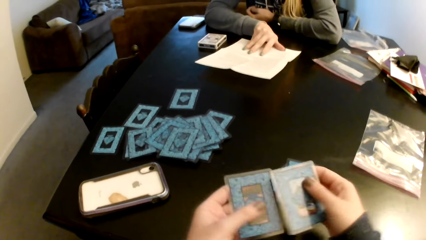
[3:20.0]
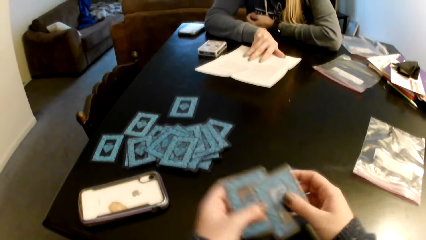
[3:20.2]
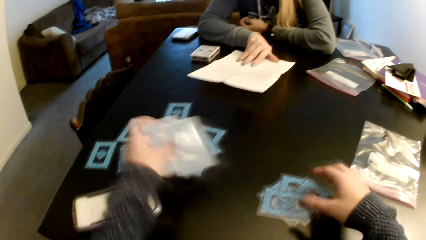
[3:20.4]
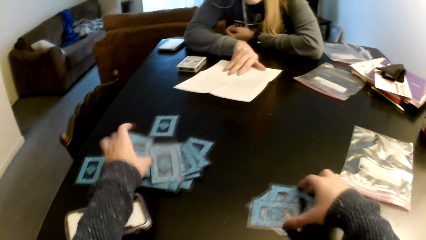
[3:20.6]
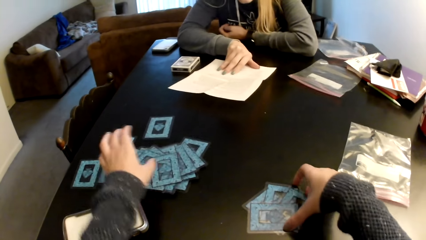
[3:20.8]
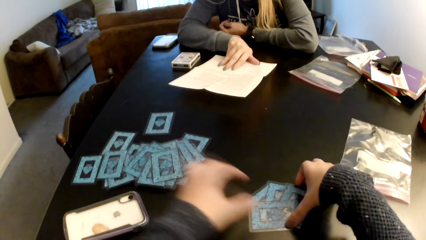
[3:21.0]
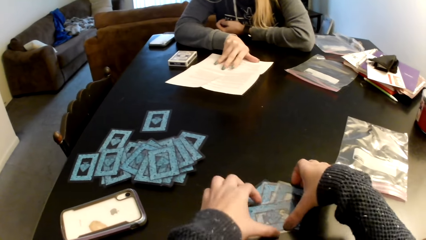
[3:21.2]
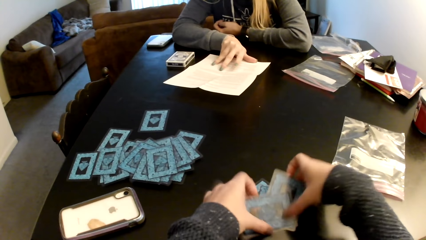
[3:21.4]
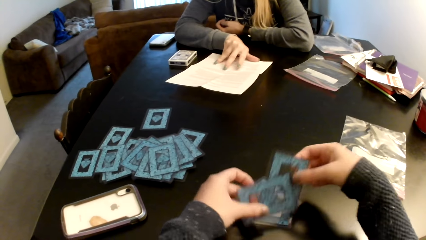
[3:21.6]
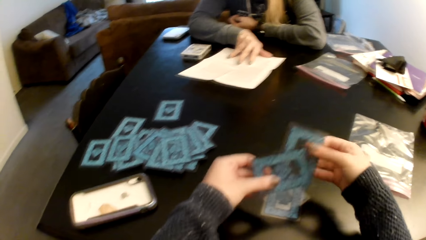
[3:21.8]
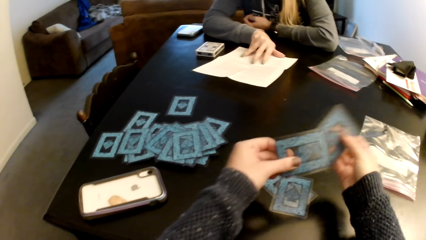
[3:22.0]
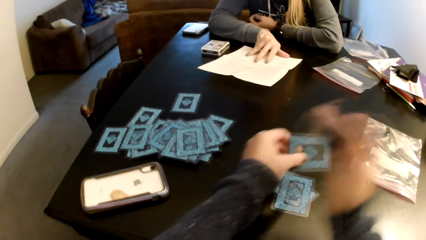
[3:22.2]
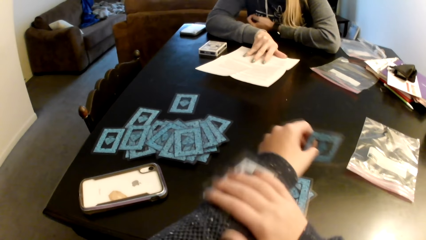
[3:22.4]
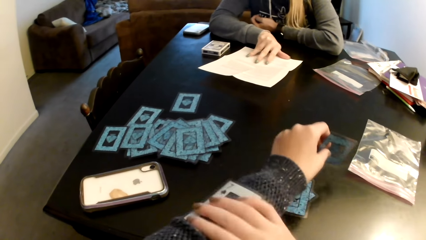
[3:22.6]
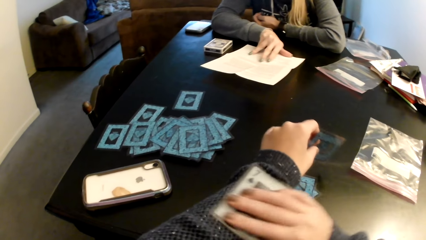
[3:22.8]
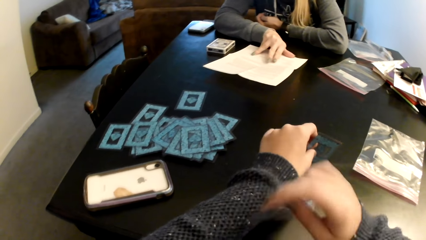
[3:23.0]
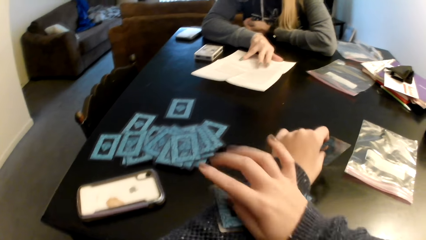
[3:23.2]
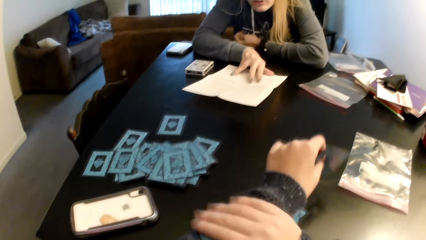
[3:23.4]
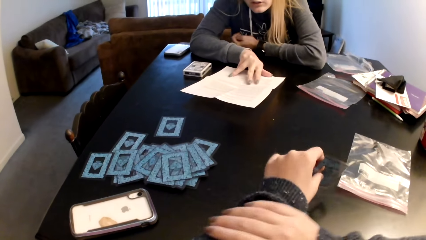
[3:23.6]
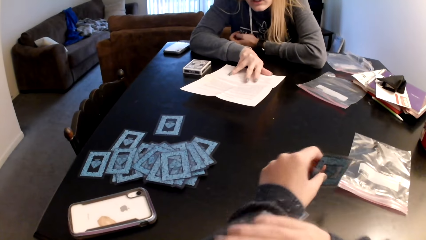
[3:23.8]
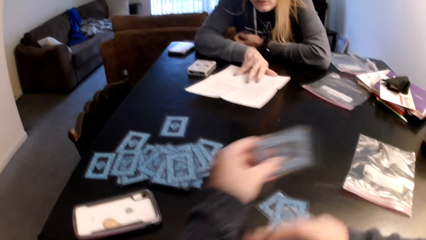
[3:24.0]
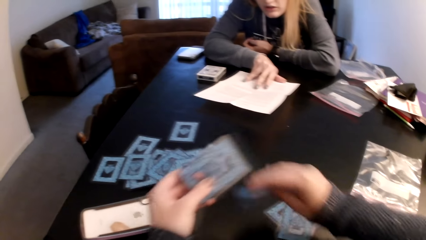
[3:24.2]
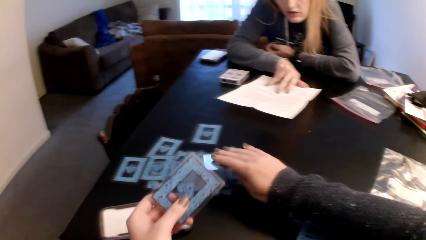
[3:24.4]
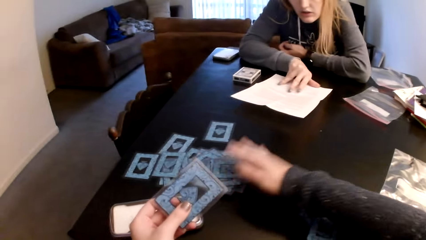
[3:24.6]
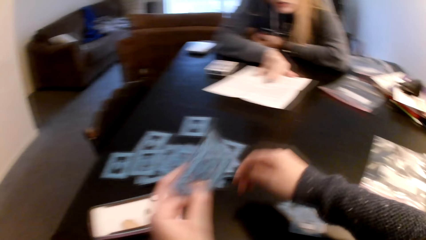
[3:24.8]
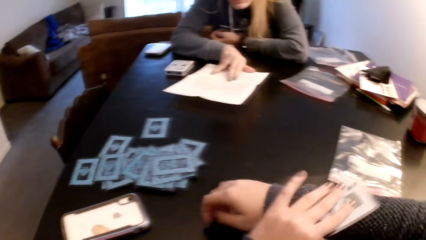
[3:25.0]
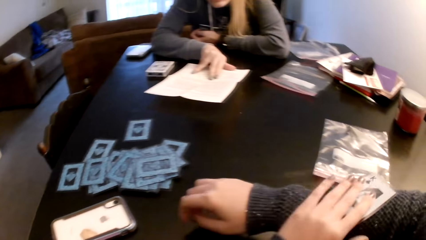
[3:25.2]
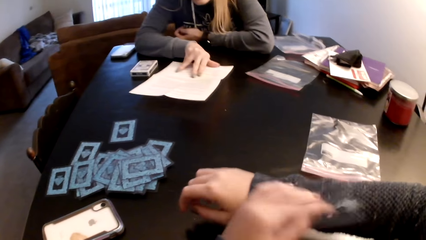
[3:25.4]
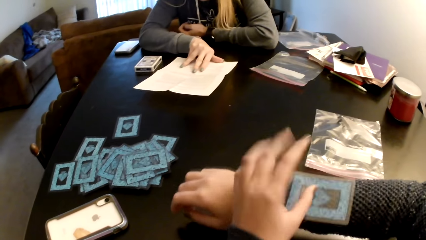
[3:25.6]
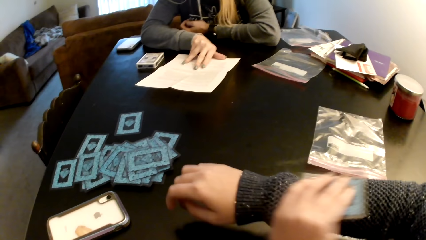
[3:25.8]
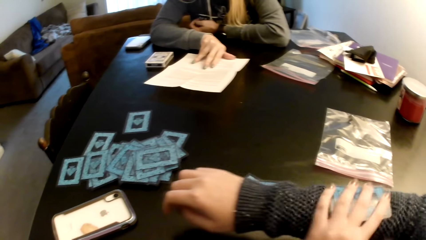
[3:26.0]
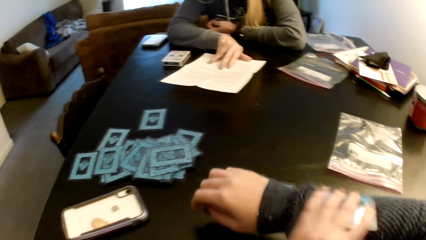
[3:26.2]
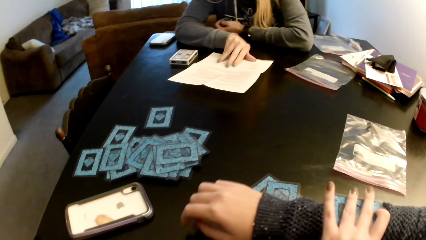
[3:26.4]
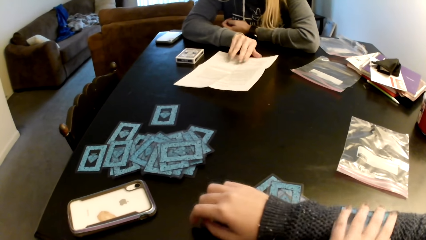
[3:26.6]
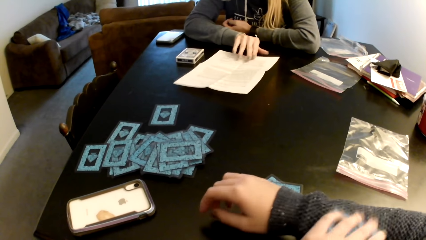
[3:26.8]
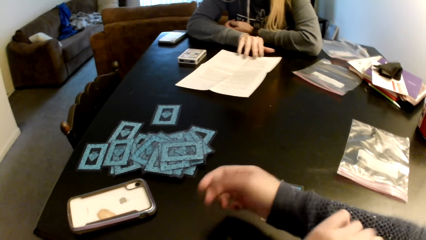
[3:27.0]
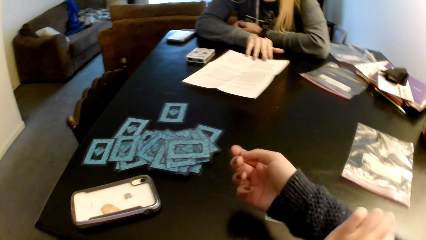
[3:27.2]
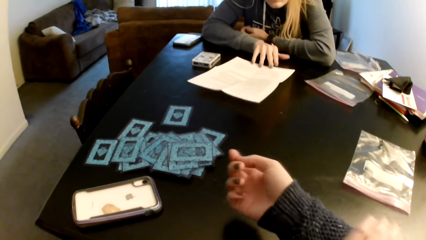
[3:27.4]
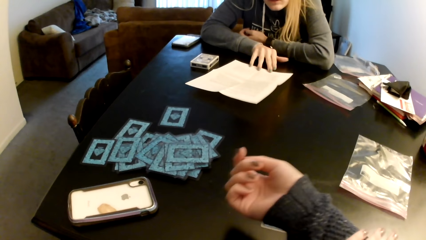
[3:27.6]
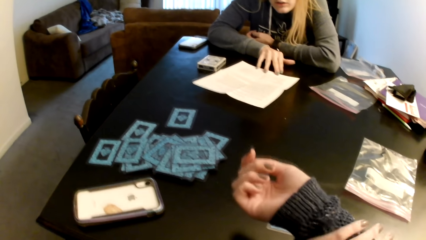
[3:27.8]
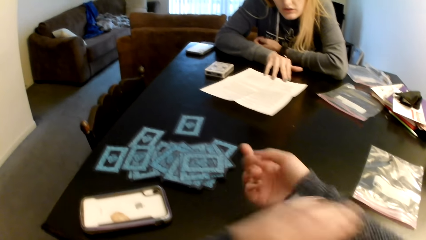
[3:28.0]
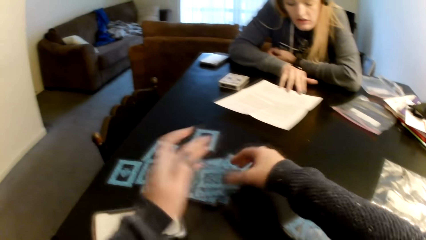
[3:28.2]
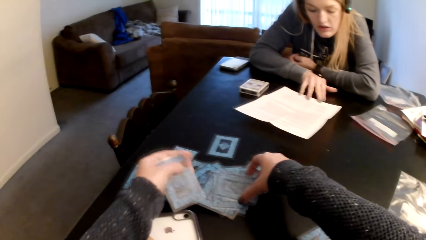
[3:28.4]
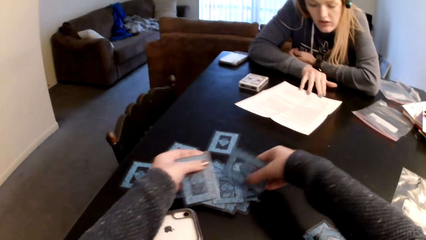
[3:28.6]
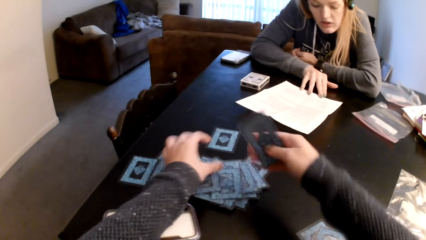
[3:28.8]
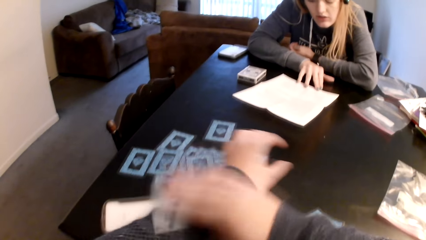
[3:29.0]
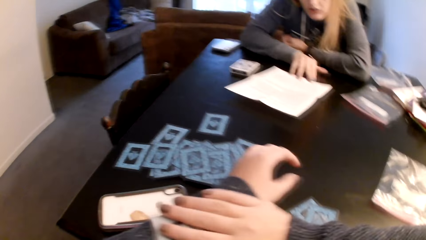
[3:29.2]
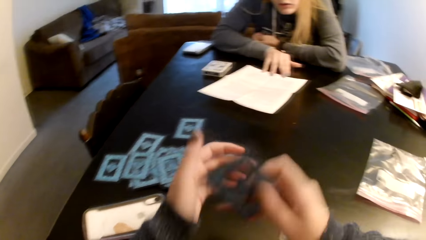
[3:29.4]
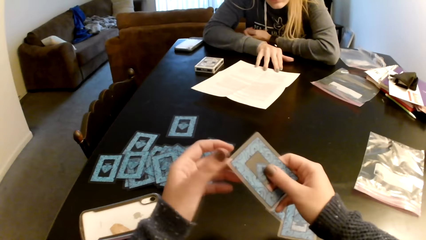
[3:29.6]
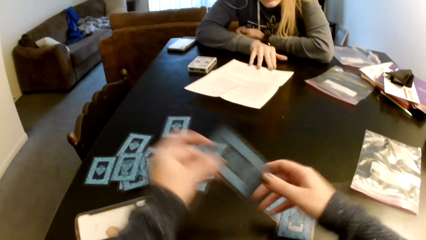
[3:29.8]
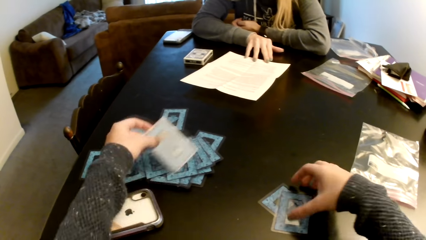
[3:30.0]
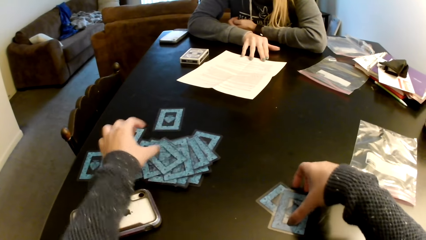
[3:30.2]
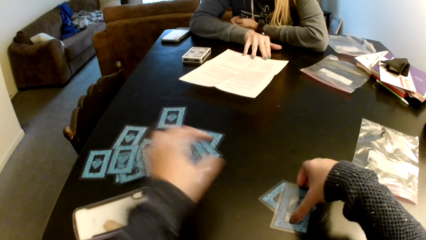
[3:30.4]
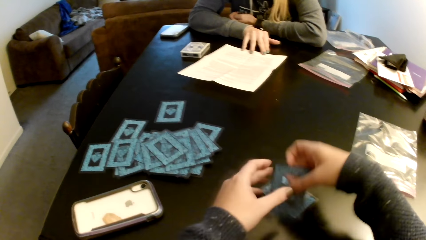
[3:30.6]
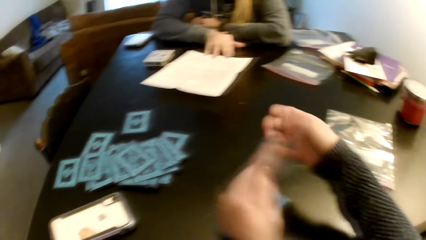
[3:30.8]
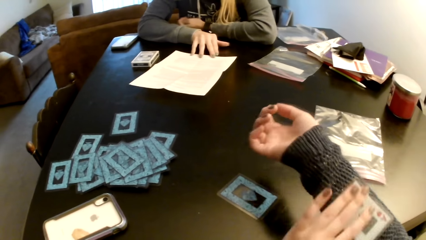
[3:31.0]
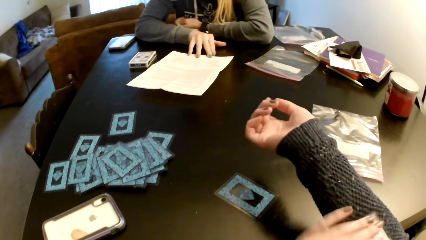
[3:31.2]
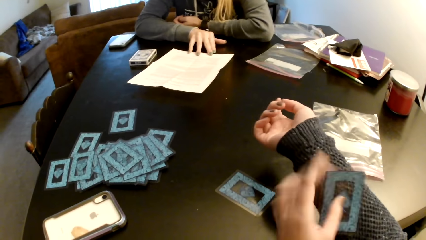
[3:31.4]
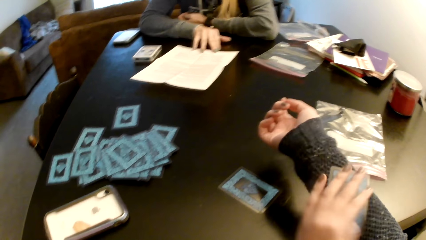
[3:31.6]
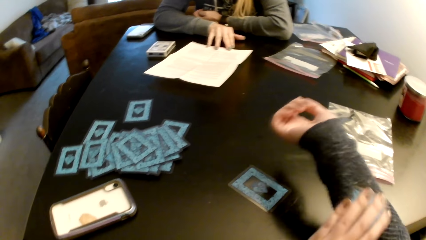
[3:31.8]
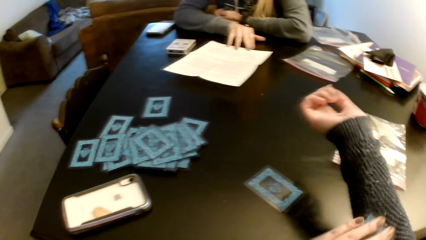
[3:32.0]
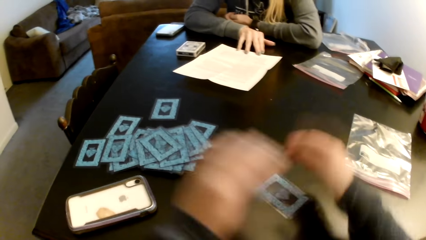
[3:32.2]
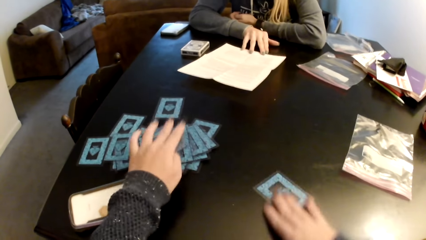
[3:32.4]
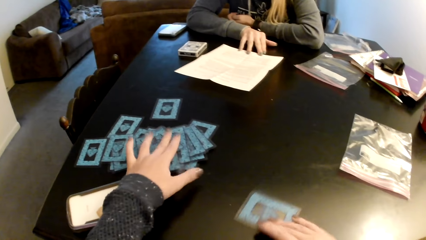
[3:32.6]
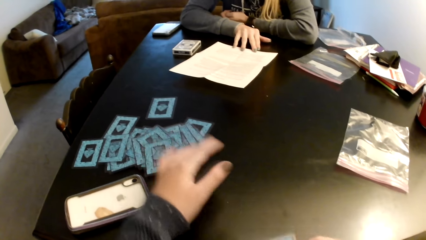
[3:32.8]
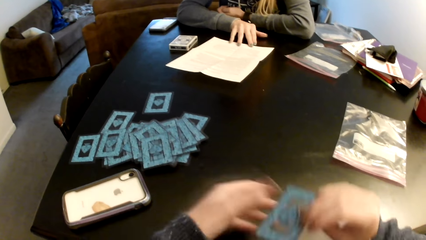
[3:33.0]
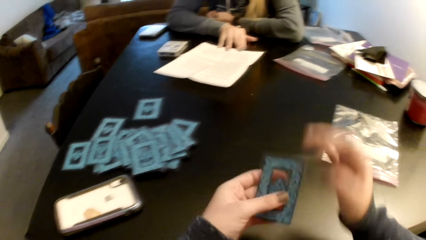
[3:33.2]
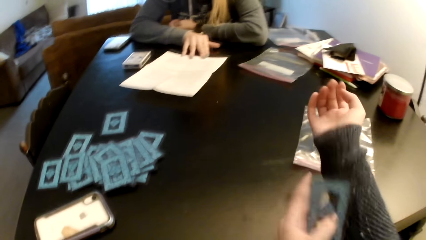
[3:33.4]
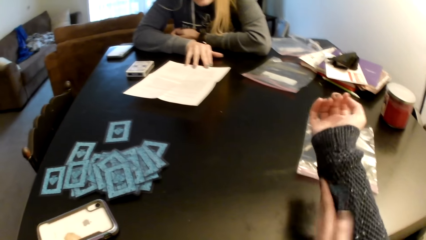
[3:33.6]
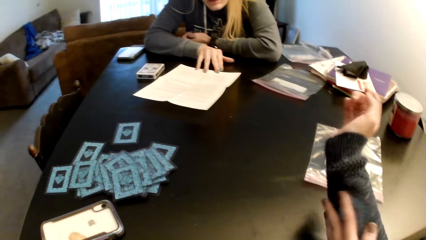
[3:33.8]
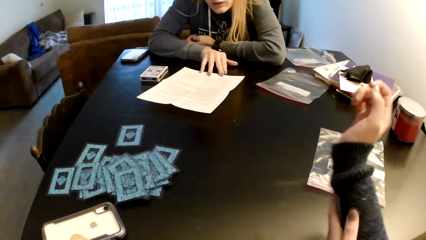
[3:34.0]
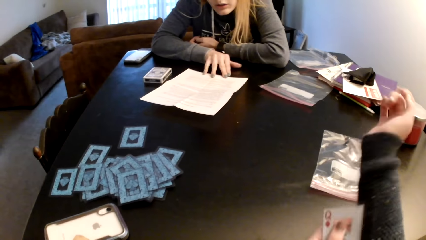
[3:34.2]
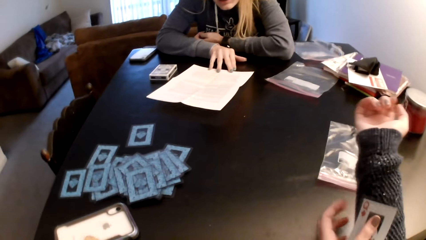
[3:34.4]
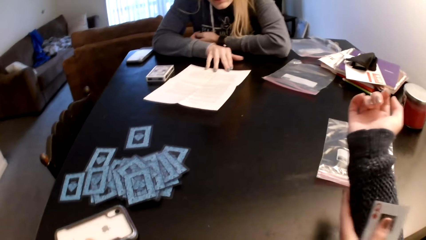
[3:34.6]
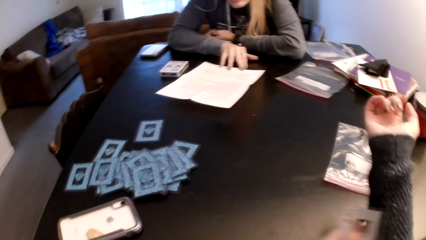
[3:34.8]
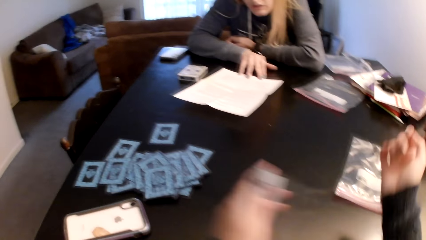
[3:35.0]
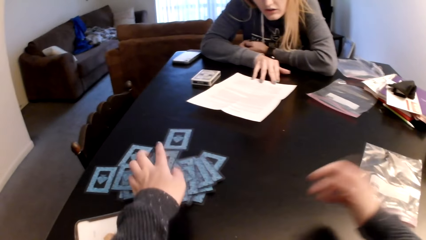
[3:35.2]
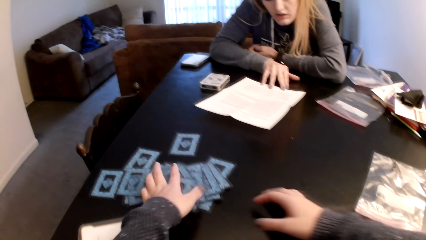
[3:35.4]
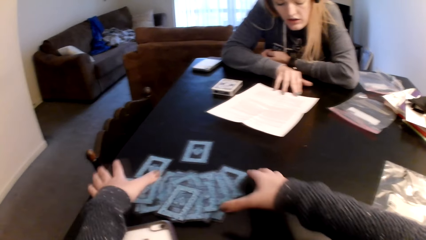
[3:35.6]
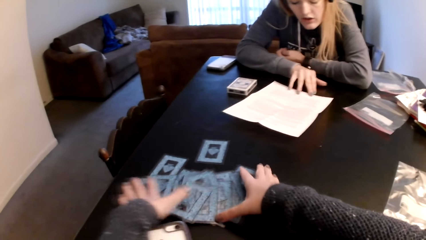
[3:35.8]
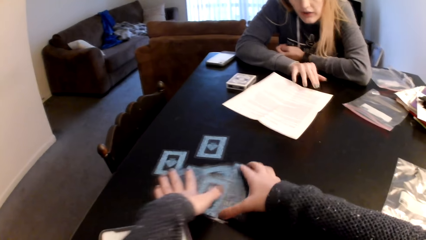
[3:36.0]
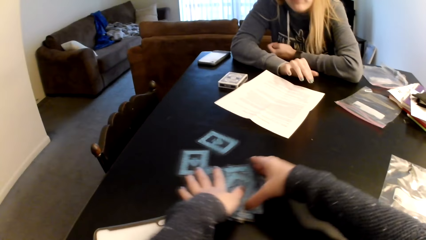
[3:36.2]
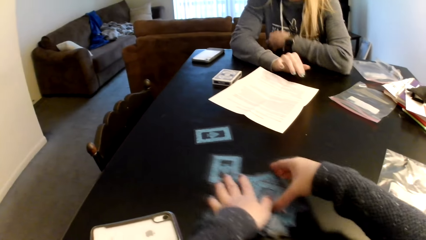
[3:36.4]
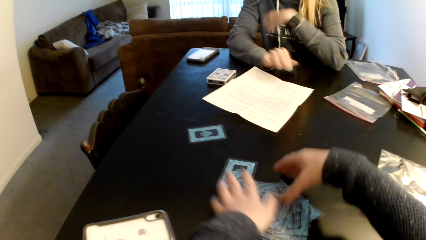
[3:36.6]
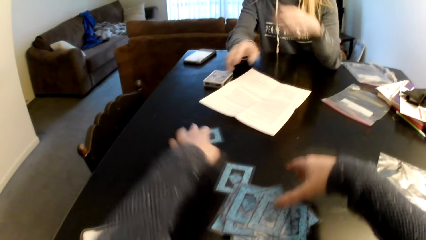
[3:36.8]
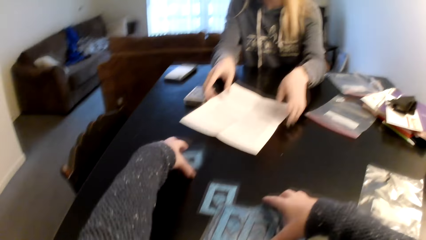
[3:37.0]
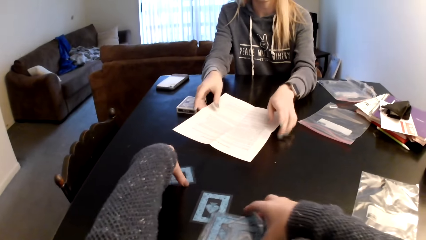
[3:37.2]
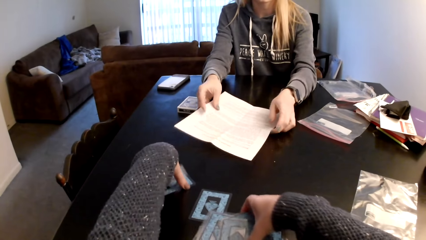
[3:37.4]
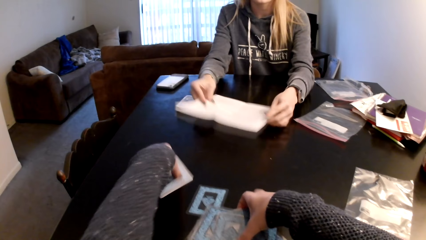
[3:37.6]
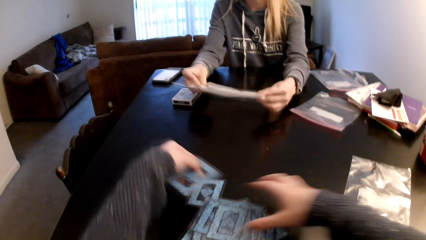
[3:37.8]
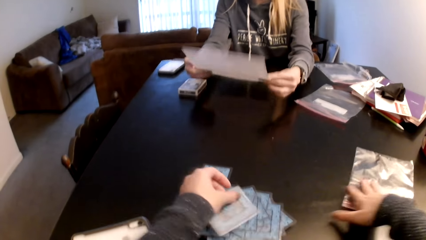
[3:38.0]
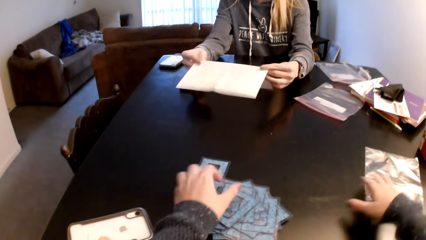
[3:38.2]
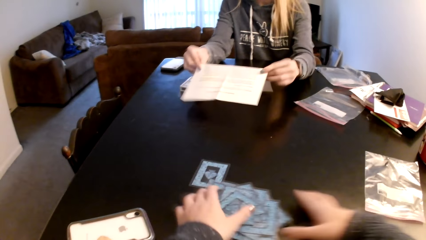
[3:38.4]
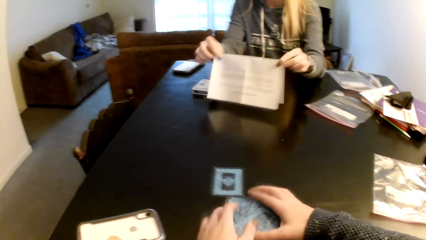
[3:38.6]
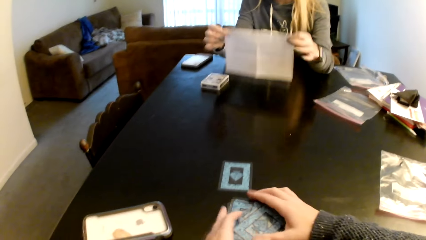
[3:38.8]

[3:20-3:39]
The camera wearer switches the card to the other hand. They put down the cards on a table. They pick up the cards. They pick up the cards from the table with both hands. They wipe the card on his sweater. They put down the cards on the table. They wipe the card on his sweater. They pick up the card. They put down the cards on the table. They wipe the card on his sweater. They hold the card with both hands. They pull his hand off the card. They put down the cards on the table. They pick up the cards from the table. They switch the card to the other hand. They wipe the card on his sweater. They pick up the cards from the table. They switch the card to the other hand. They put down the cards on the table. They wipe the card on his sweater. They put the card on cards. They pick up the cards from the table. They collect the cards with both hands. They adjust the cards on the table. A woman holds a paper with both hands. The woman picks up the piece of paper from the table.
